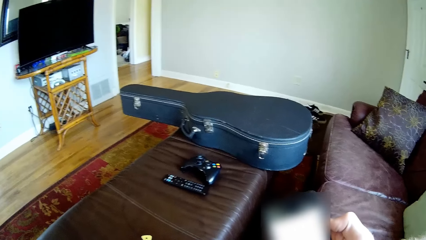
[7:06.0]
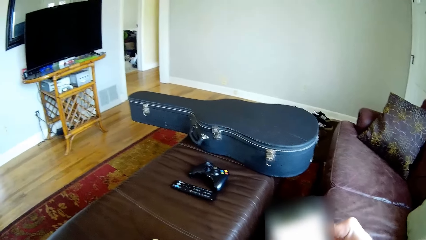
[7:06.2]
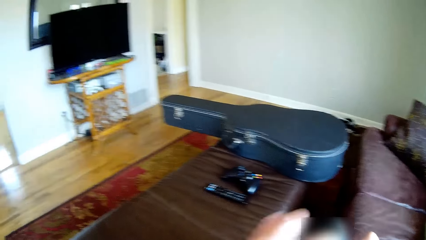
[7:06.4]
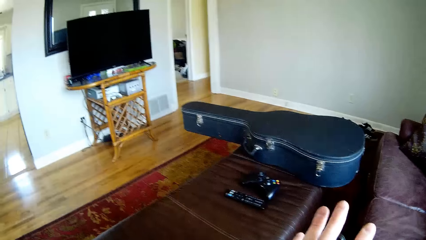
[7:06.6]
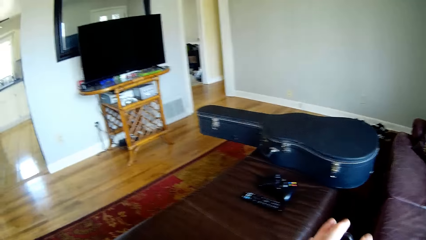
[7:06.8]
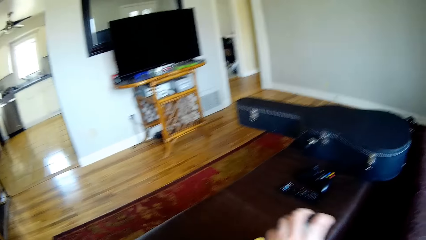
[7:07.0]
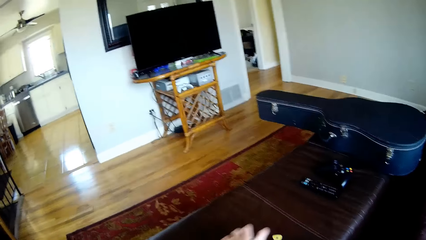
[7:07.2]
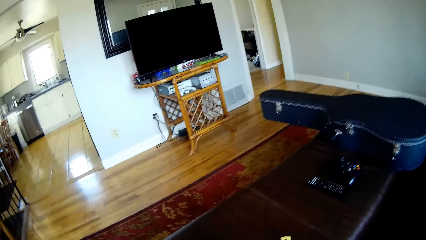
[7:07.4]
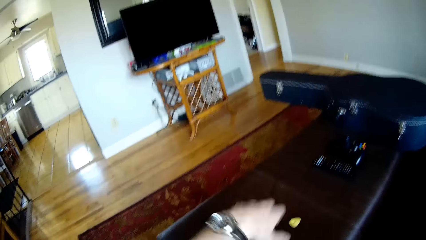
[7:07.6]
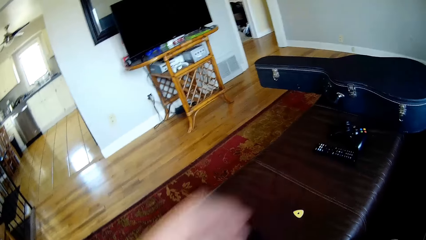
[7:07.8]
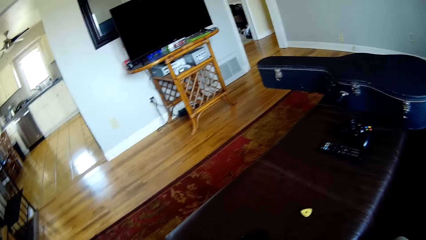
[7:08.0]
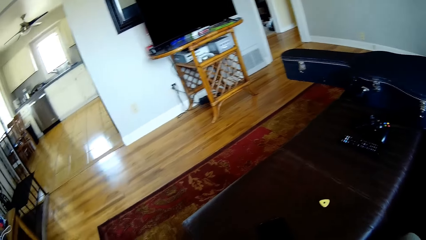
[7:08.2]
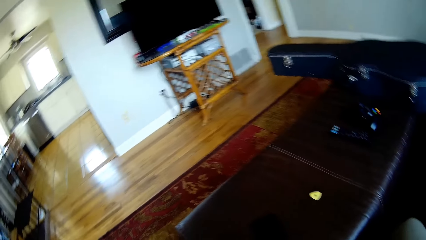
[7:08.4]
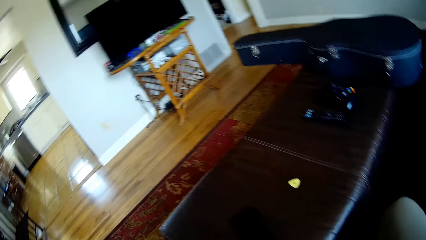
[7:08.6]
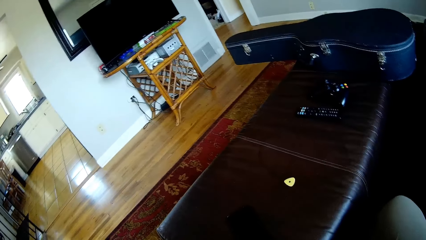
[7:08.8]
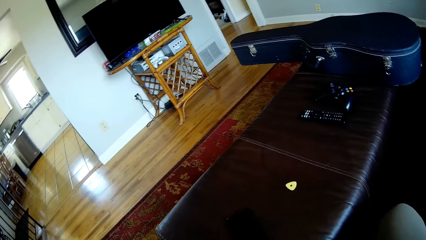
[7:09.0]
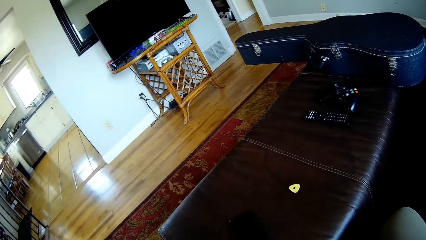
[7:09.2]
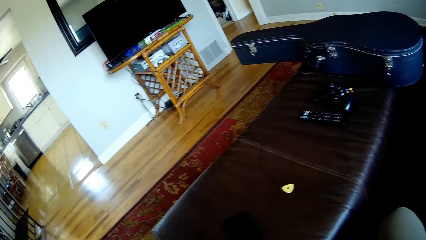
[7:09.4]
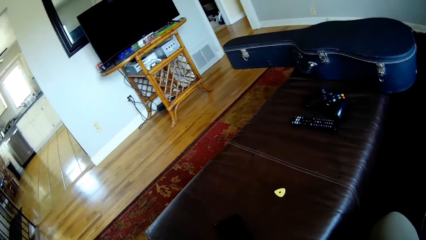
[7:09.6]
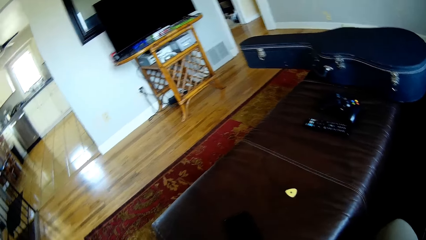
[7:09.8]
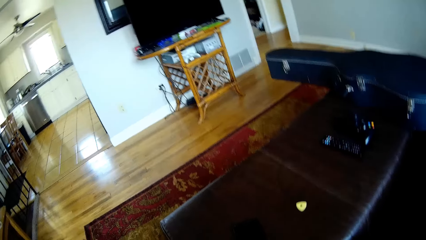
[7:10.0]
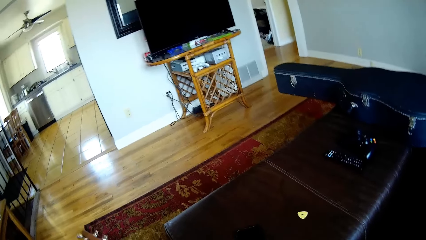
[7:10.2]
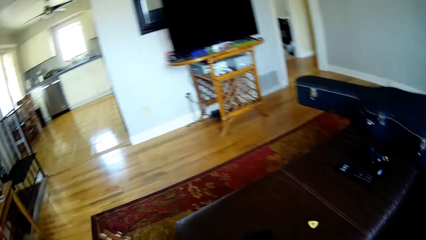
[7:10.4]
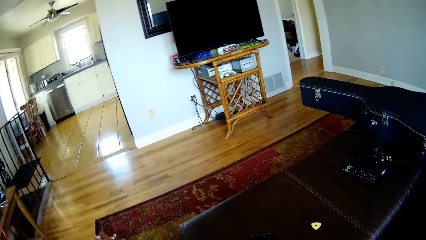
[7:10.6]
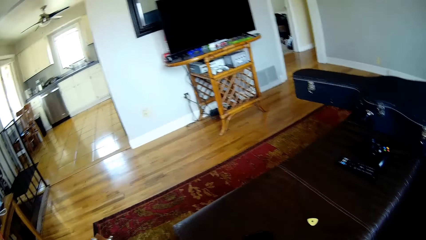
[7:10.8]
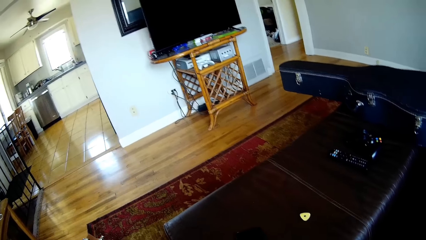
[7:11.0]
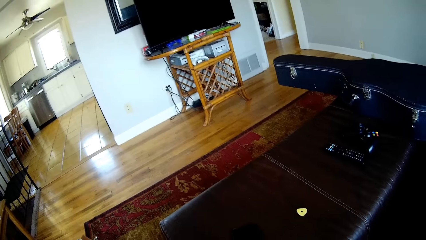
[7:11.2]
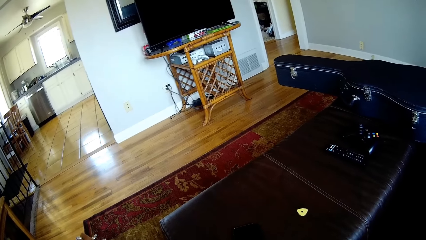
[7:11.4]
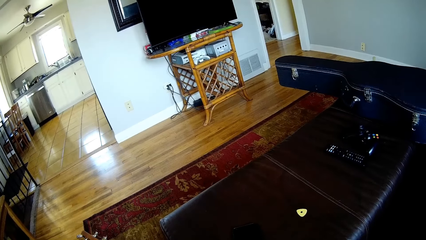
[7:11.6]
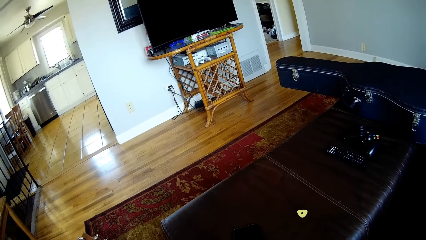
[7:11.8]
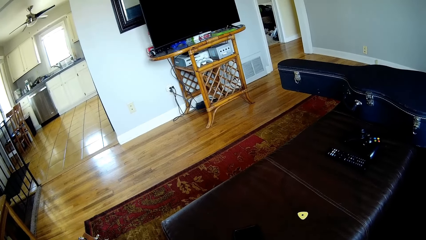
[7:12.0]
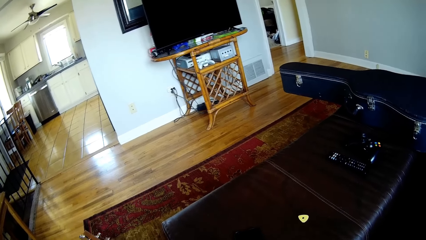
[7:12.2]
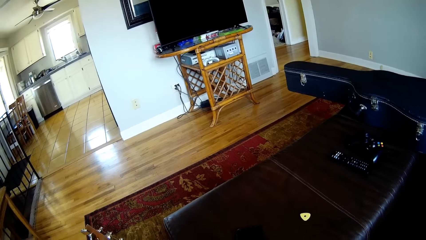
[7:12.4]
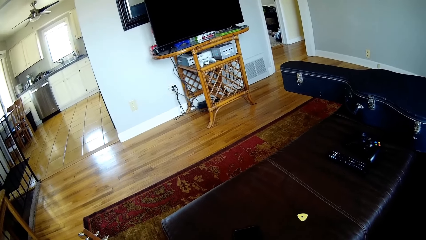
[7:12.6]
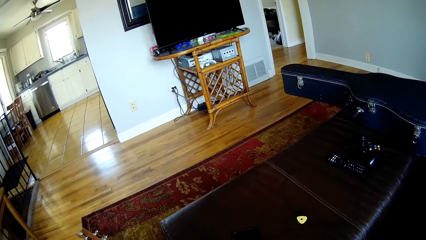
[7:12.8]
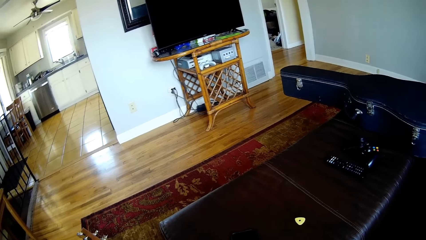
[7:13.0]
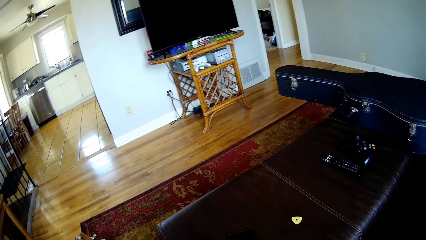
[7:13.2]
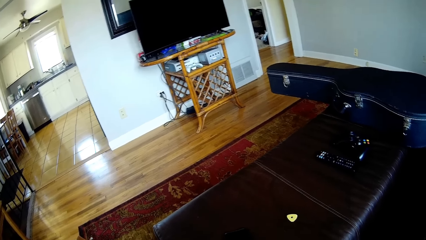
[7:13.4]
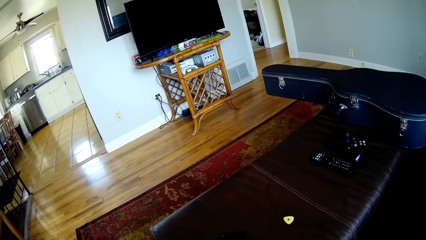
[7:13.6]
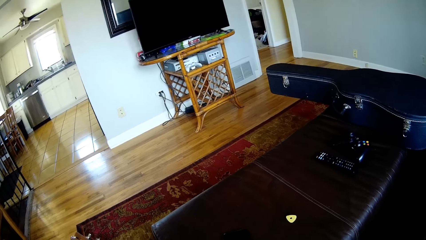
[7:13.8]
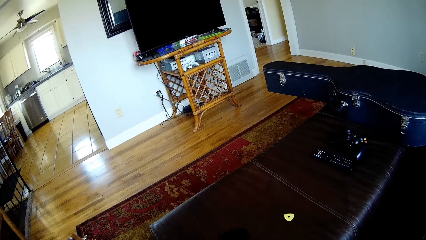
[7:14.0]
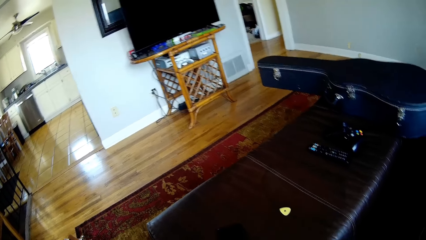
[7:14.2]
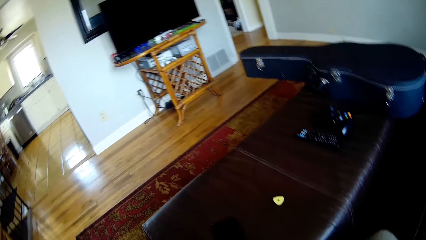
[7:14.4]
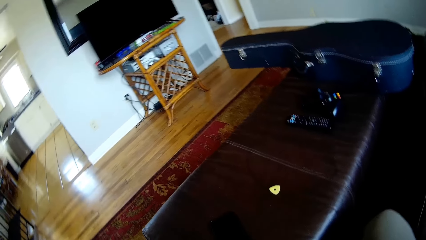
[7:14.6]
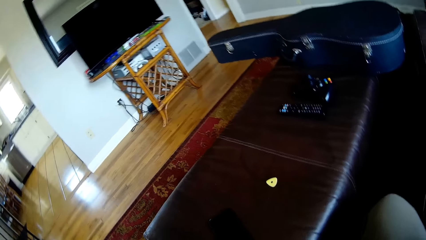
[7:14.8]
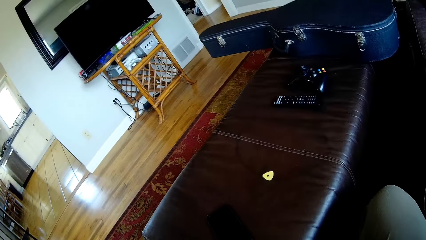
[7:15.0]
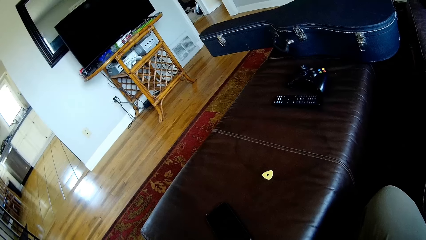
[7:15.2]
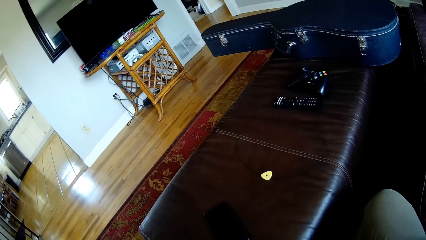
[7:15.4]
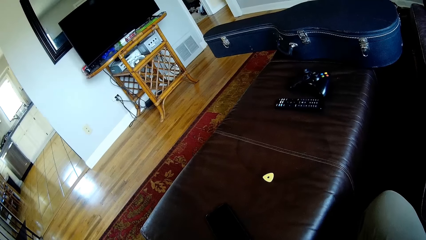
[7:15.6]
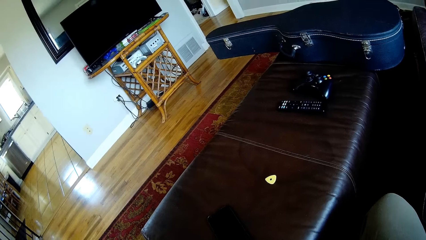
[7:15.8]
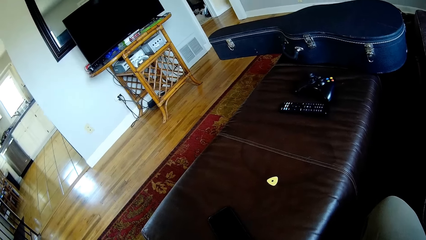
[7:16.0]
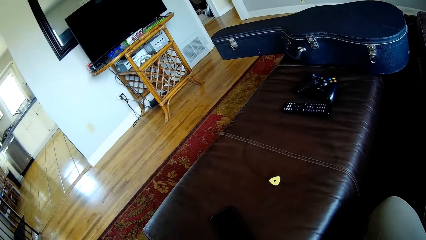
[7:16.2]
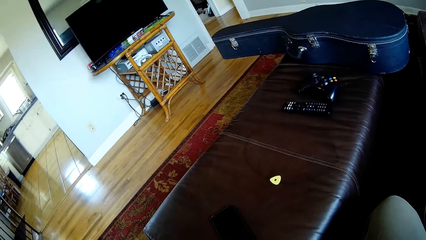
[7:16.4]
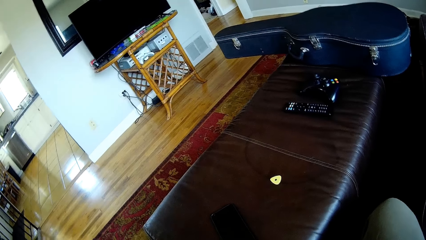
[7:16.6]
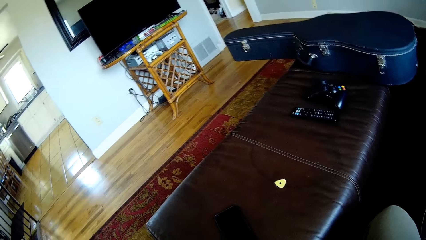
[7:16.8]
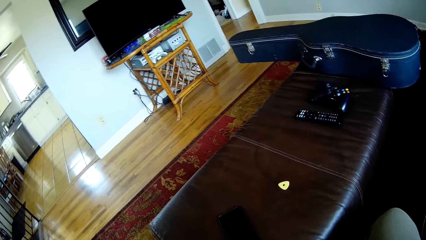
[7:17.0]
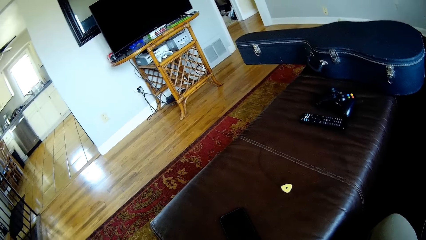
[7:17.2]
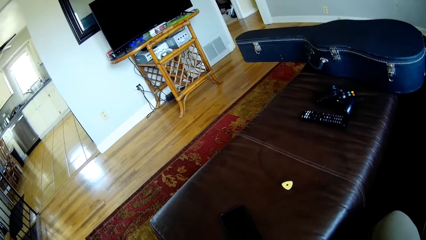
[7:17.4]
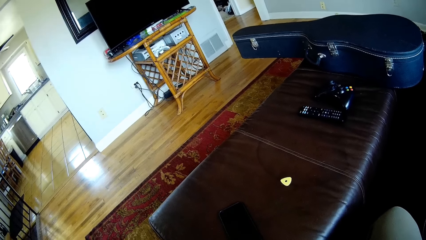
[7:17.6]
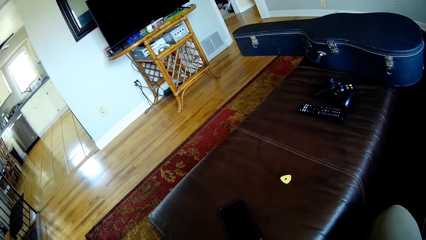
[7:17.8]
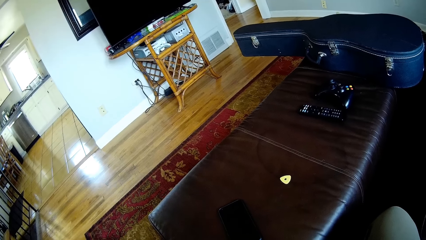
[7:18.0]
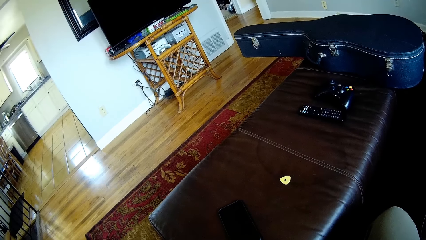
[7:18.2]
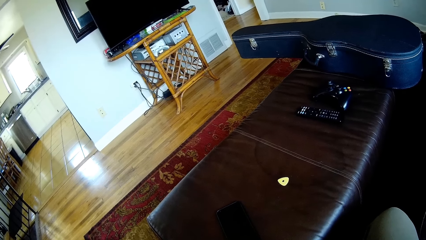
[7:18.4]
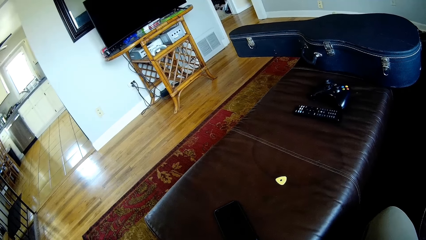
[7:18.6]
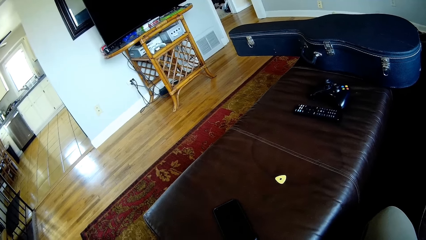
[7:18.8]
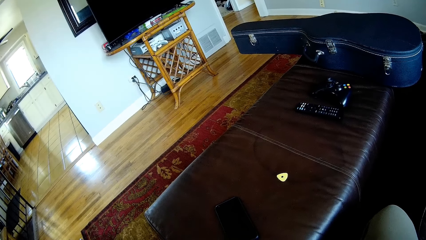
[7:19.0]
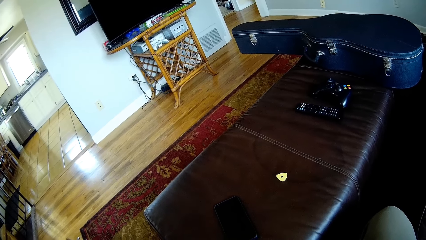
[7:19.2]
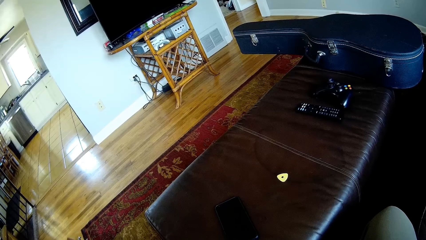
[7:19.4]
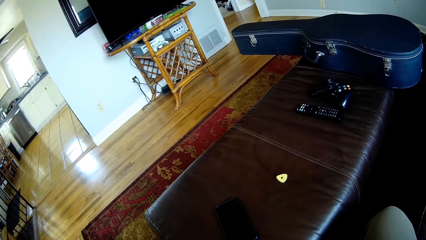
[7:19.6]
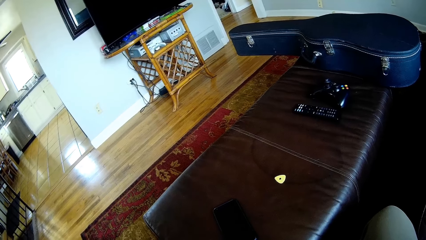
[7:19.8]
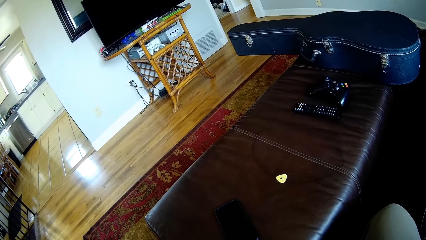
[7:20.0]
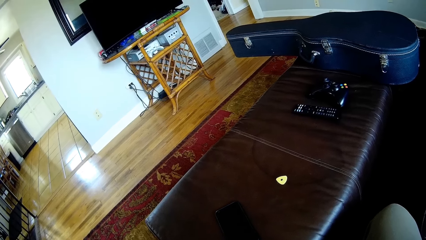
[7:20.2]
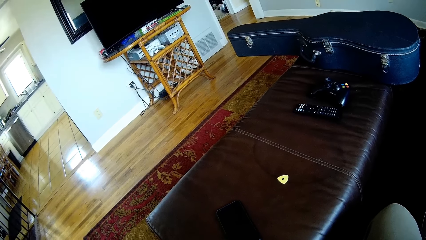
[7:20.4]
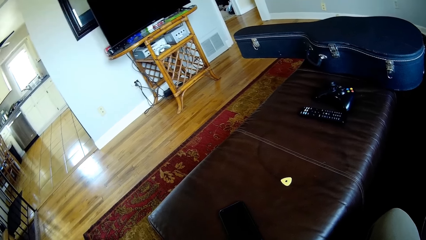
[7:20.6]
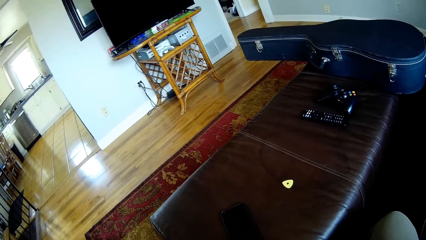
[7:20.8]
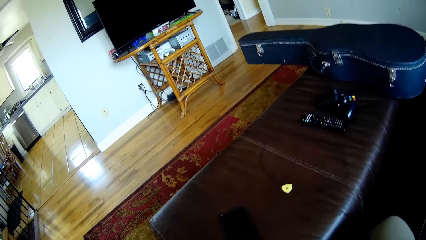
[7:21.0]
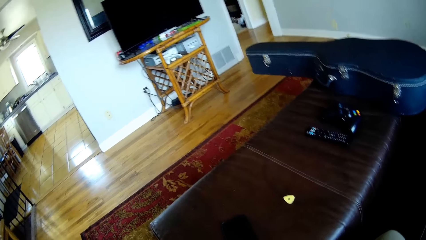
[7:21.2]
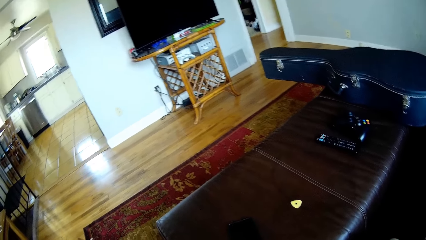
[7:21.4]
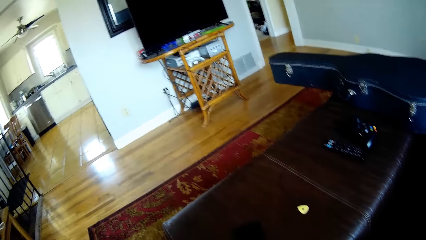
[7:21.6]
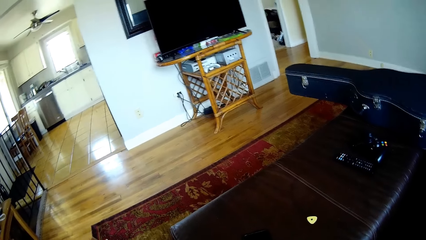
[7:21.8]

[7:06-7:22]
The camera wearer passes the phone in his right hand to his left hand. He drops the phone in his left hand on the table. He looks around the house.
